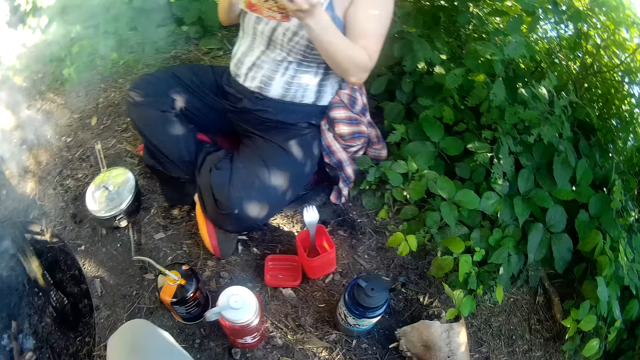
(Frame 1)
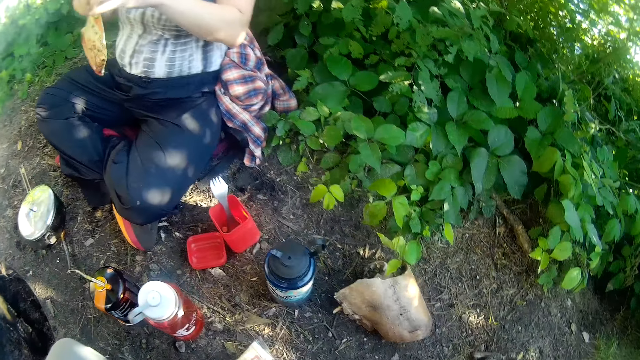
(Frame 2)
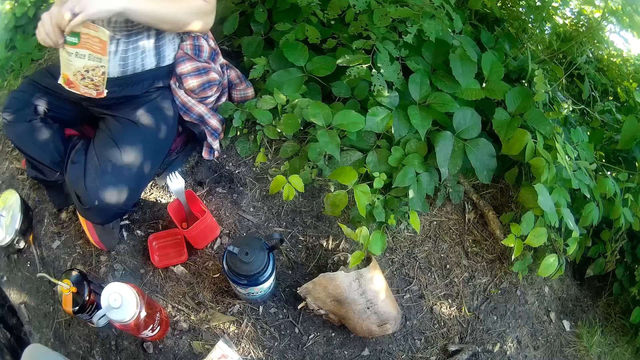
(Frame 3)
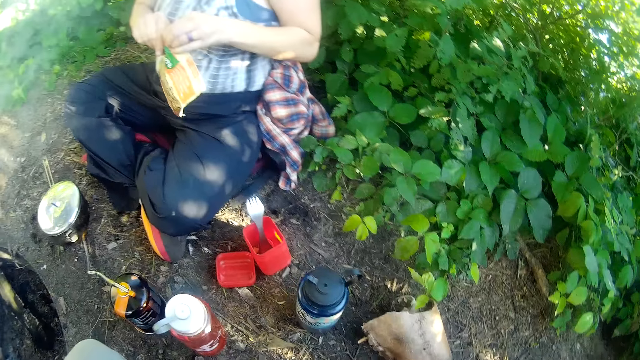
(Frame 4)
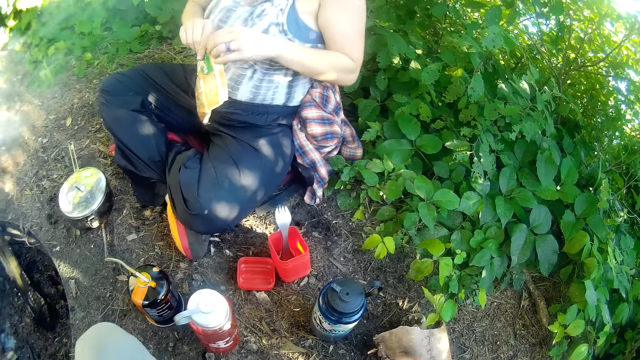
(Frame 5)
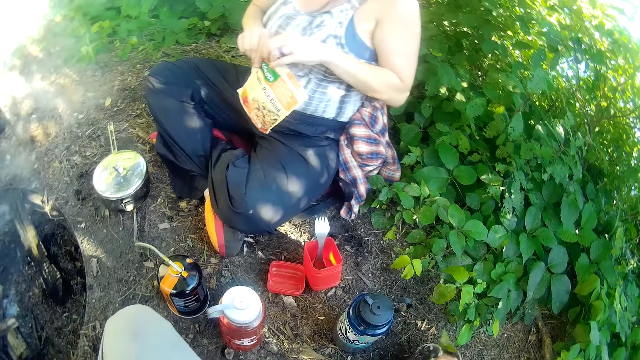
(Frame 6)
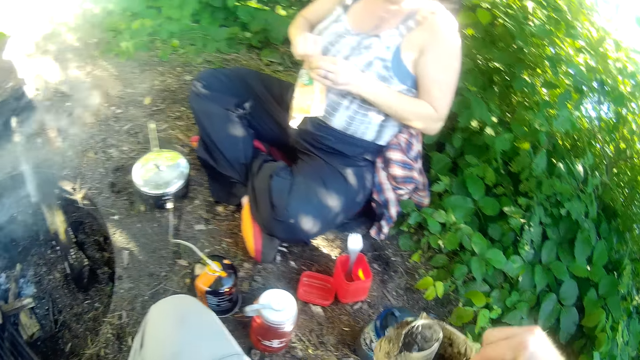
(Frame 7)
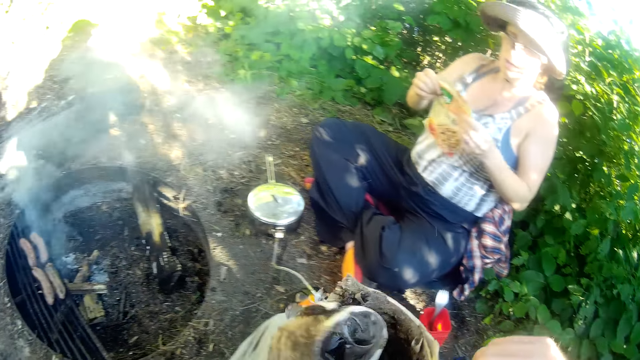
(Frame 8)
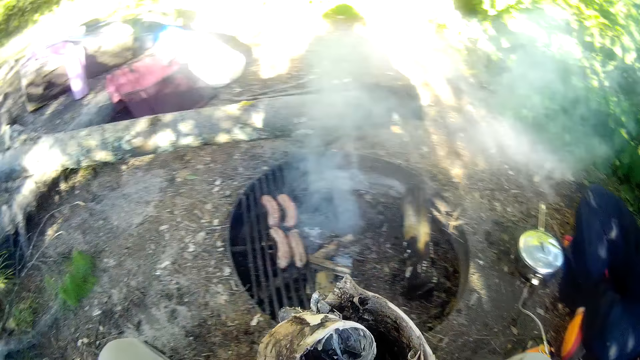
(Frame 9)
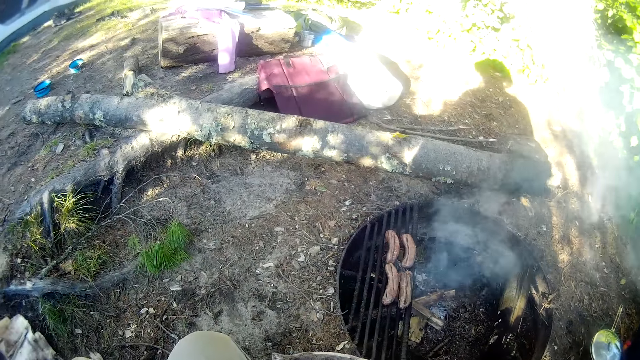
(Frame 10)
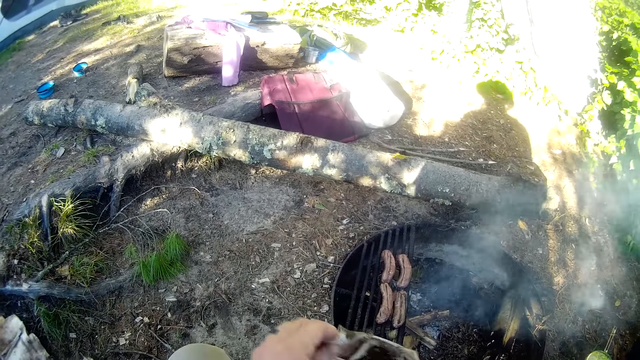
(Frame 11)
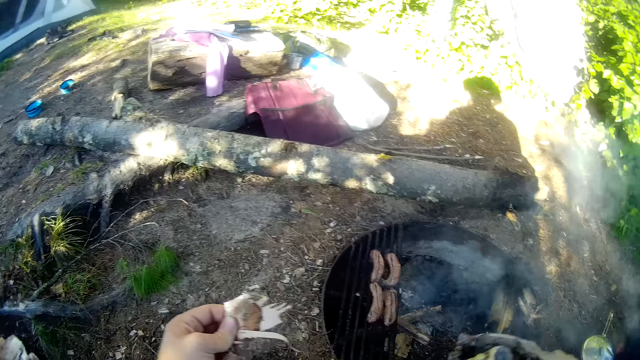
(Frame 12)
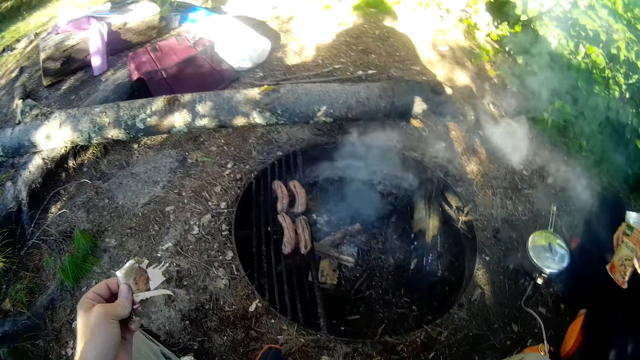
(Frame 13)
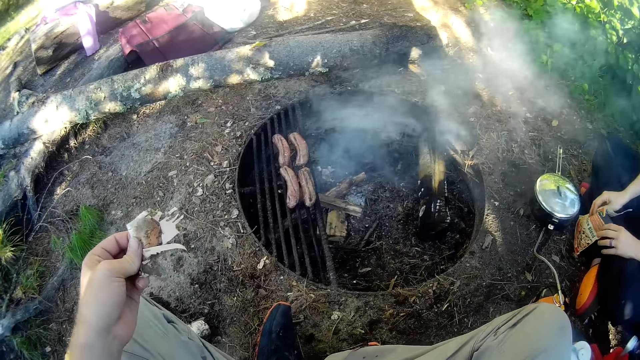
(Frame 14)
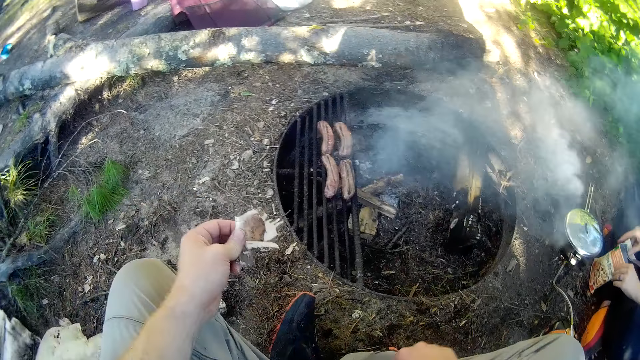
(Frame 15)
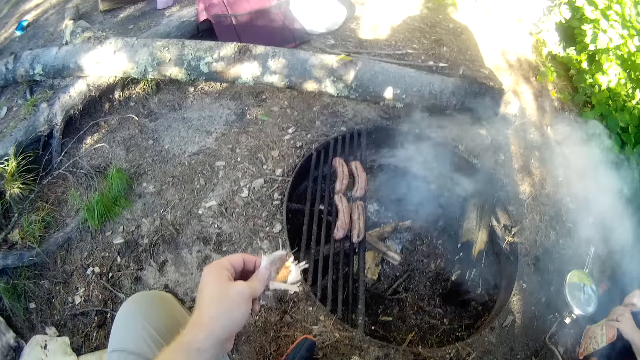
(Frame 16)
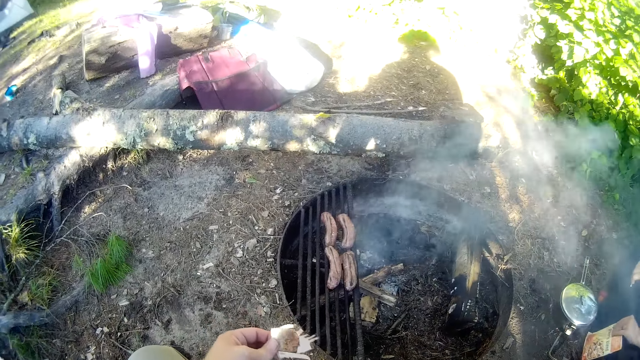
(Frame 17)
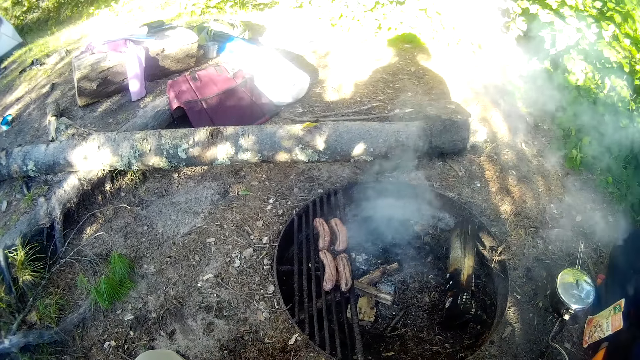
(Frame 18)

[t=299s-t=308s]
The camera wearer stares at the ground. He picks up a piece of wood or bark from the floor with his right hand. He places the bark on the ground. He cuts out a piece from the piece of wood with his left hand. He stares at the grill.

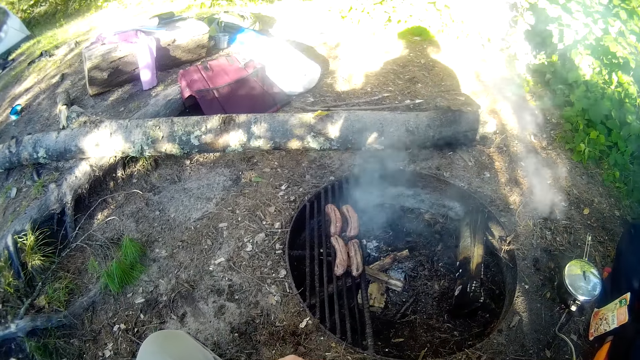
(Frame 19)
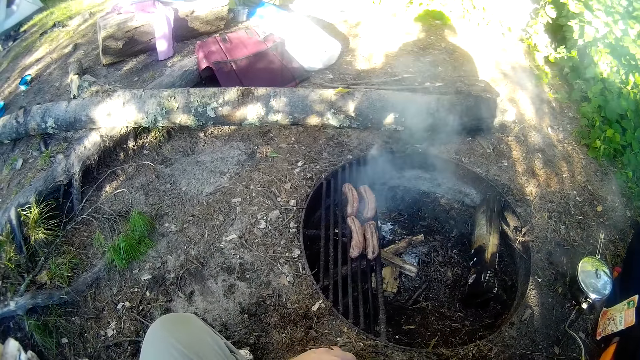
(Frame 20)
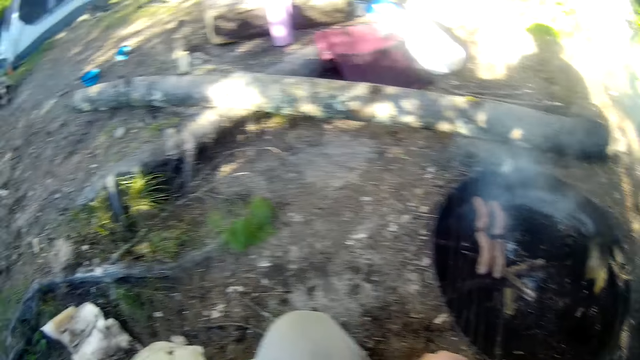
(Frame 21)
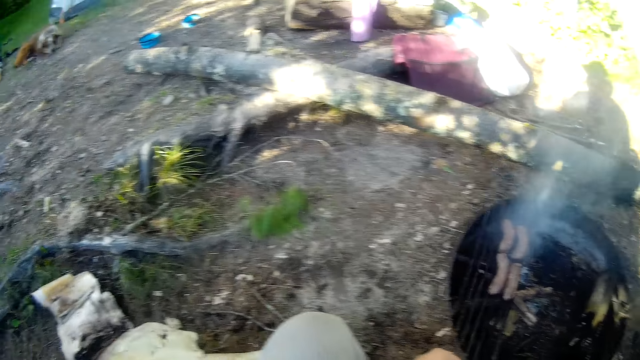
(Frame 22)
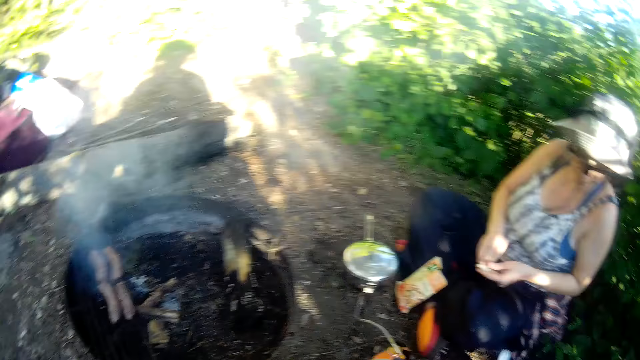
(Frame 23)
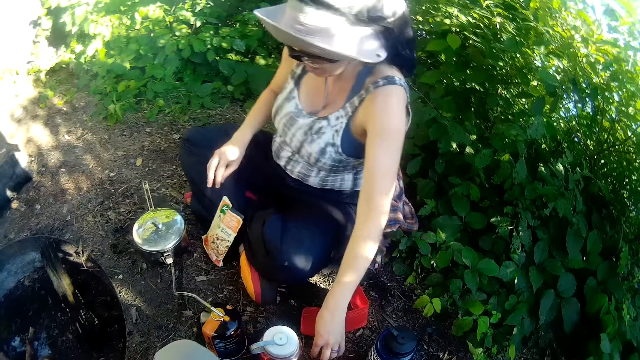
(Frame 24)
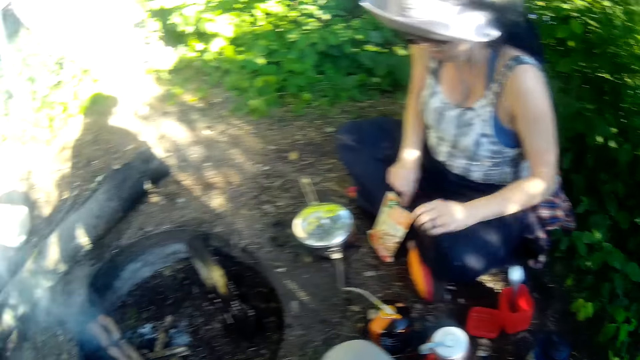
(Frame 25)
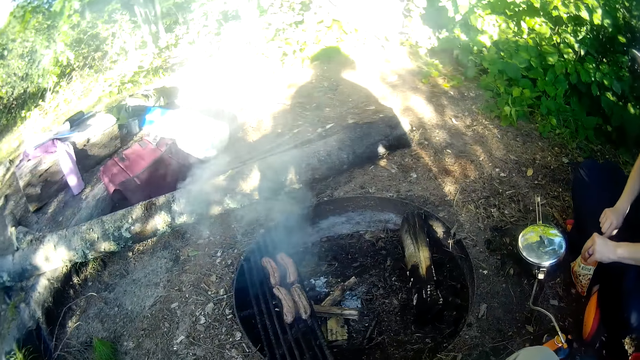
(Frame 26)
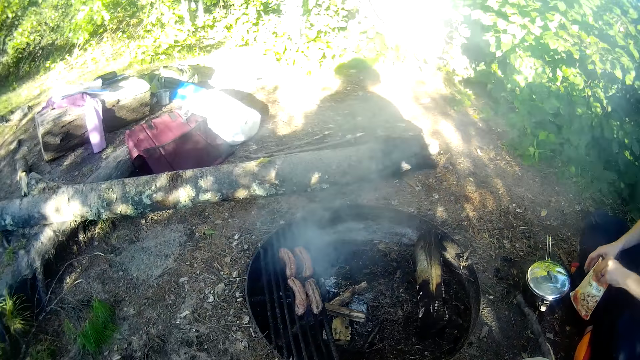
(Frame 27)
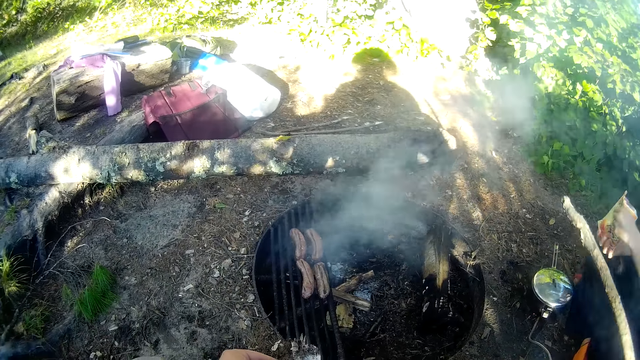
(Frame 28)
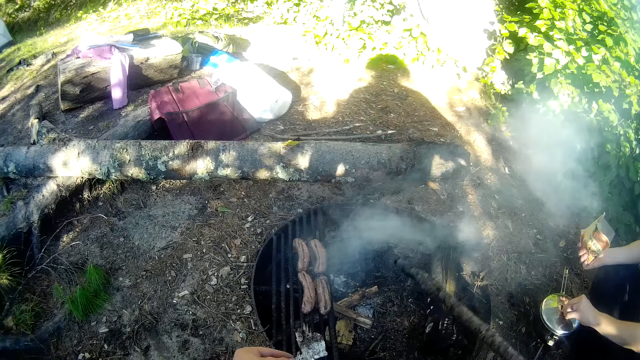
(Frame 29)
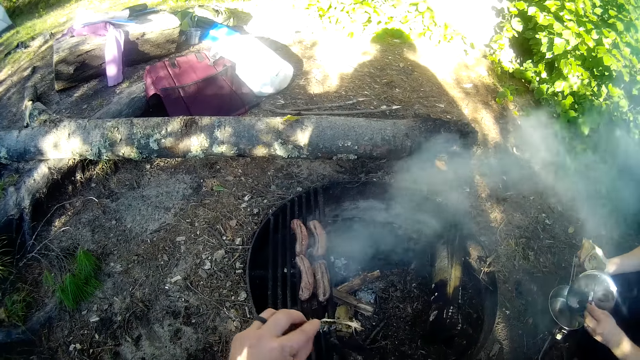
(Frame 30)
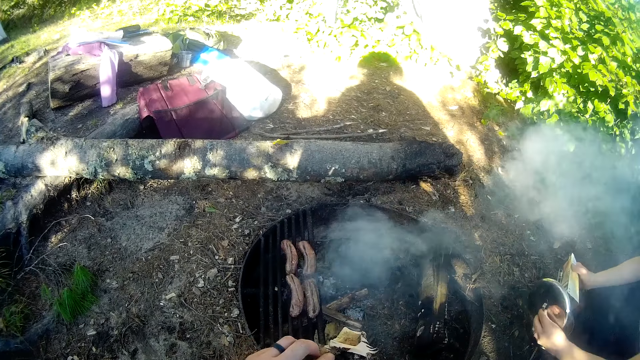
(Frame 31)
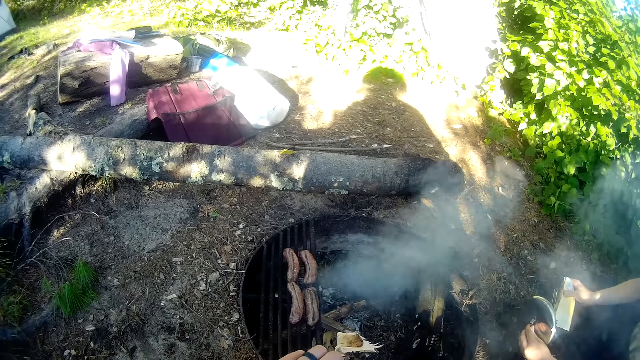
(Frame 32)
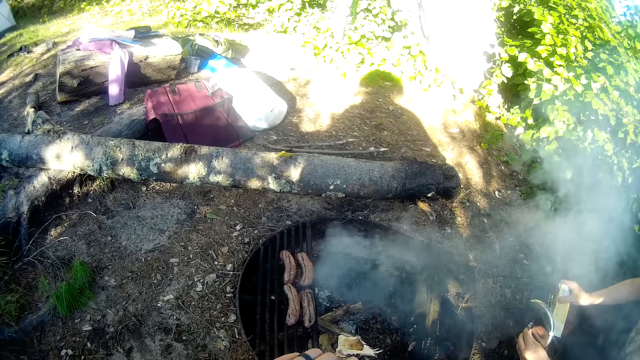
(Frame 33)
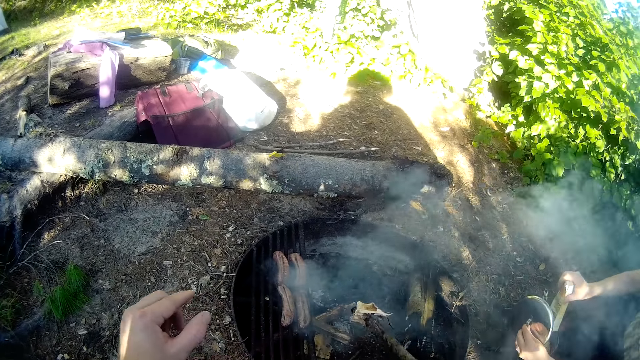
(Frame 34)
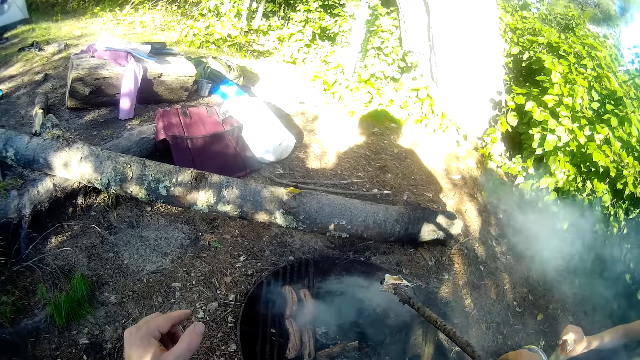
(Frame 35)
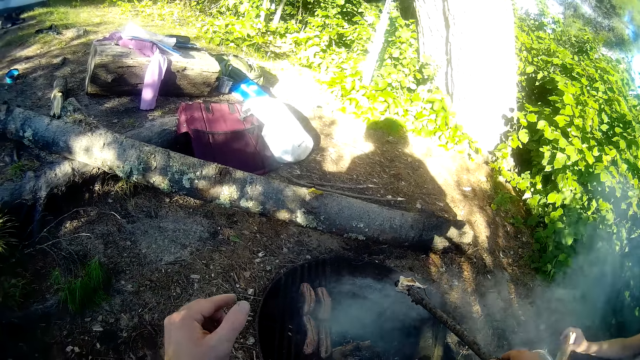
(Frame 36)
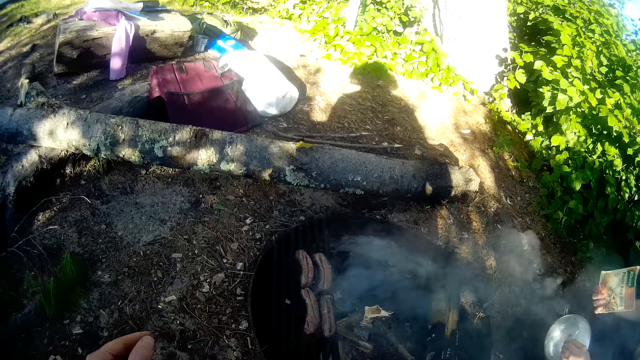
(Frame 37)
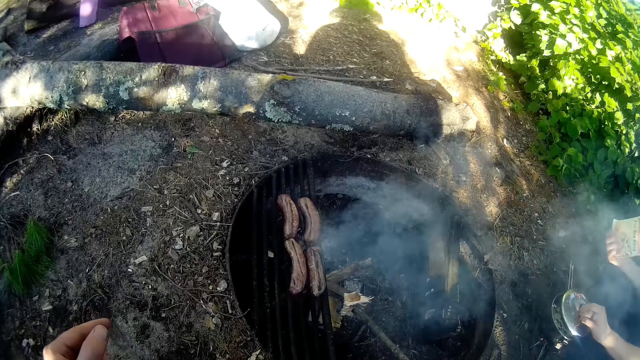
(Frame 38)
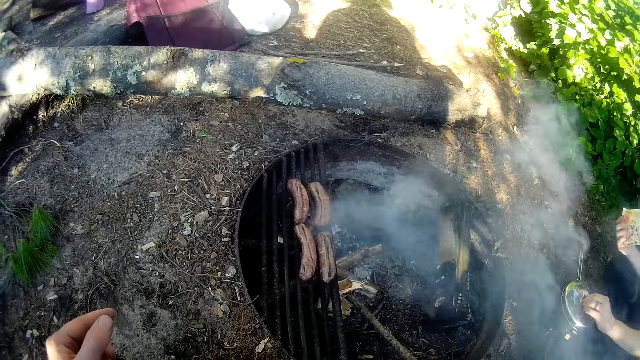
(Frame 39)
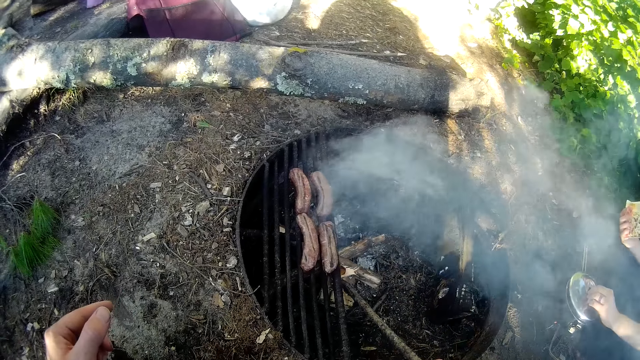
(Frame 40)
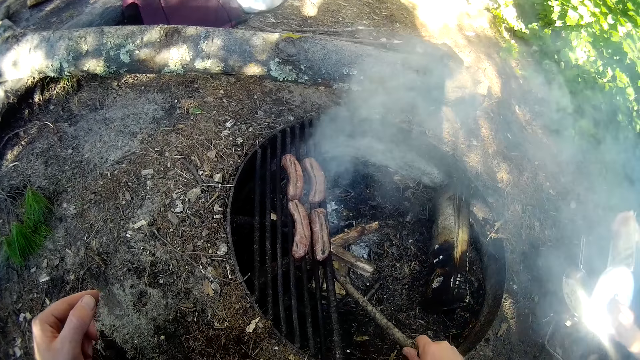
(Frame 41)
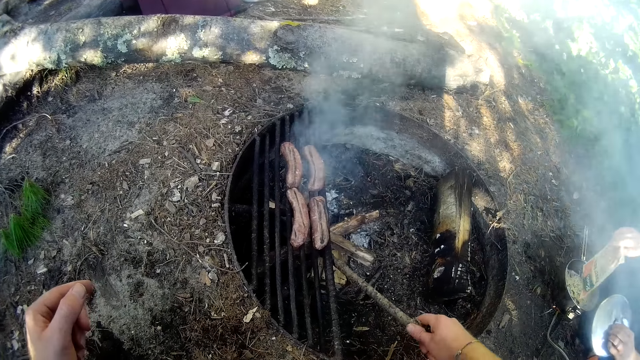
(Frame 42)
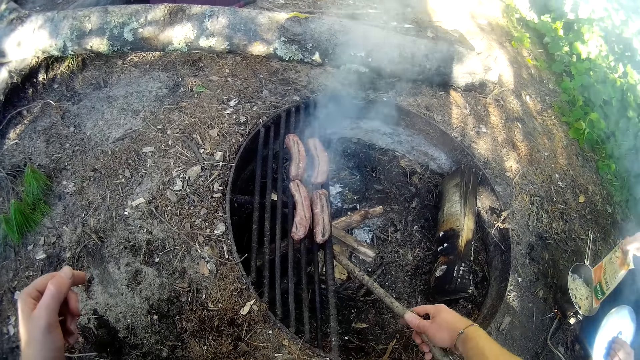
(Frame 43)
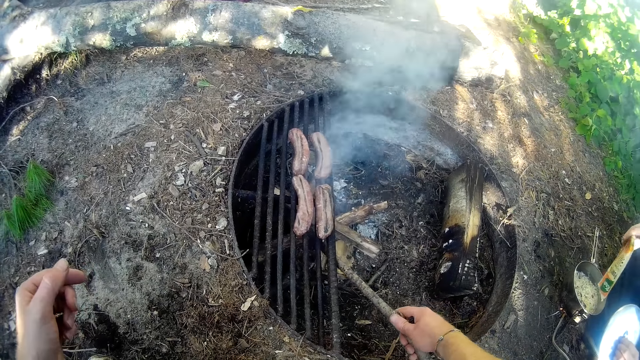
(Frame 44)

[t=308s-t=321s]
The camera wearer looks around. He stares at the grill. The woman pours some ingredient into the pot with her right hand. The camera wearer places the cut-out piece of wood on the stick held by his right hand. He places the cut-out piece of wood into the fire with the other firewood via the stick in his right hand.
